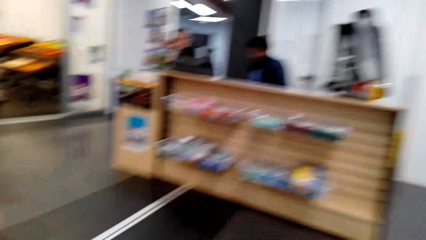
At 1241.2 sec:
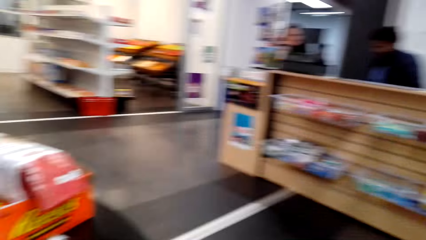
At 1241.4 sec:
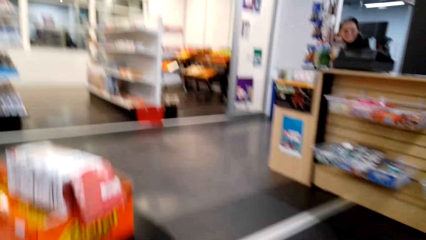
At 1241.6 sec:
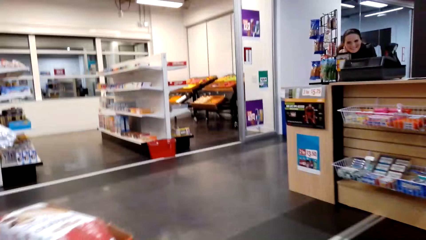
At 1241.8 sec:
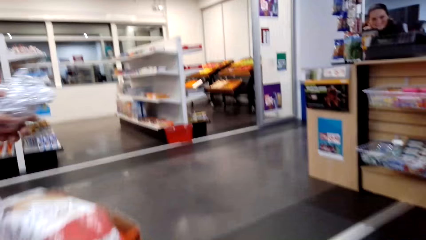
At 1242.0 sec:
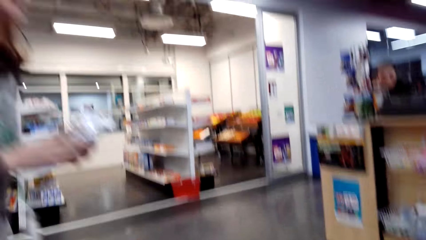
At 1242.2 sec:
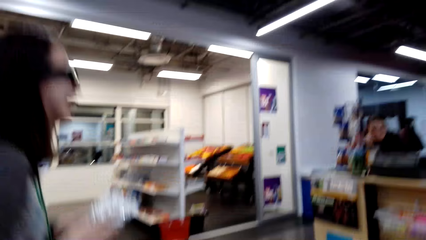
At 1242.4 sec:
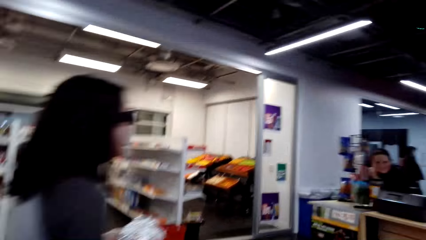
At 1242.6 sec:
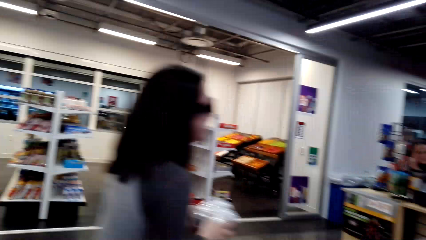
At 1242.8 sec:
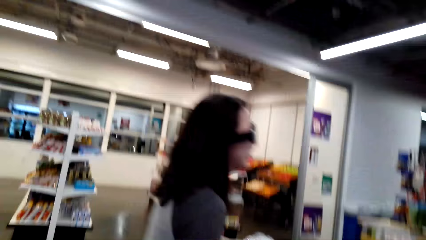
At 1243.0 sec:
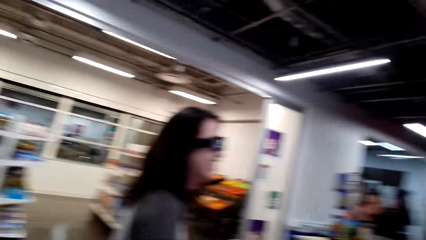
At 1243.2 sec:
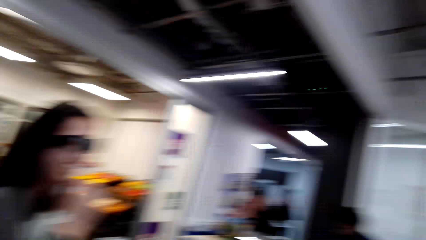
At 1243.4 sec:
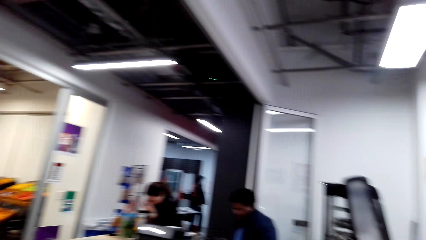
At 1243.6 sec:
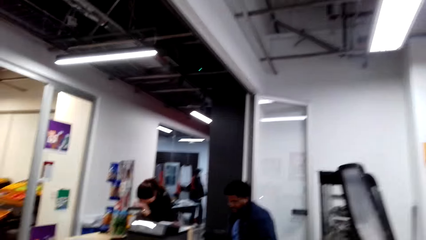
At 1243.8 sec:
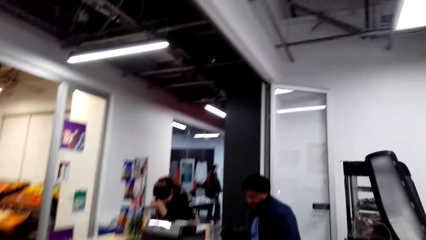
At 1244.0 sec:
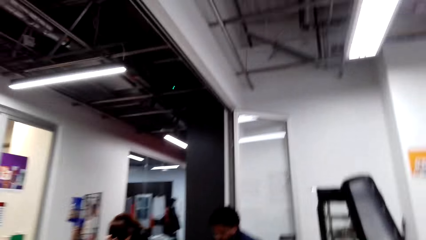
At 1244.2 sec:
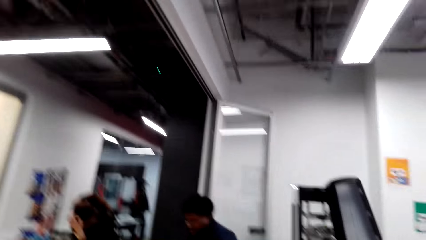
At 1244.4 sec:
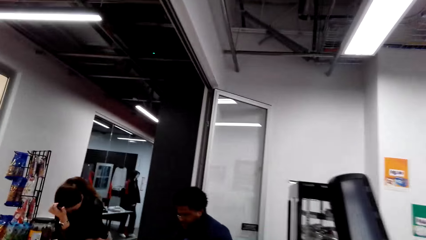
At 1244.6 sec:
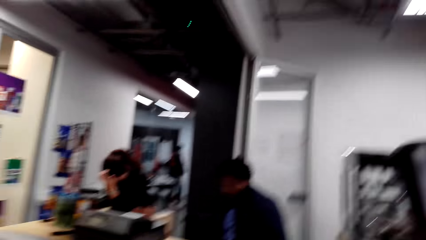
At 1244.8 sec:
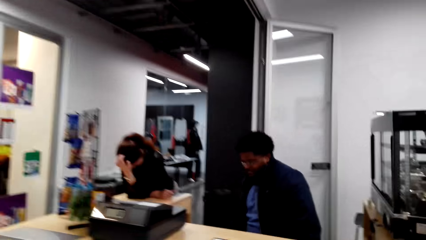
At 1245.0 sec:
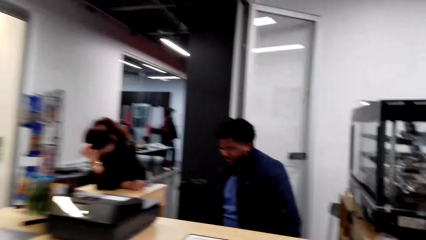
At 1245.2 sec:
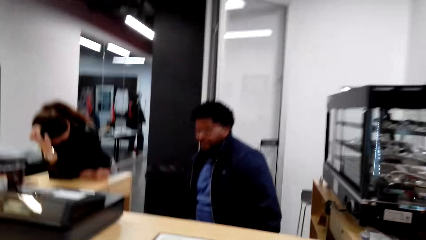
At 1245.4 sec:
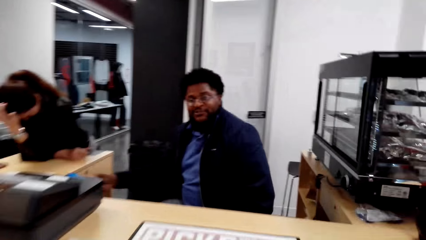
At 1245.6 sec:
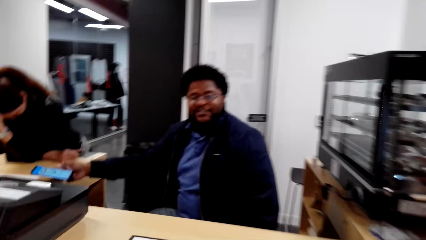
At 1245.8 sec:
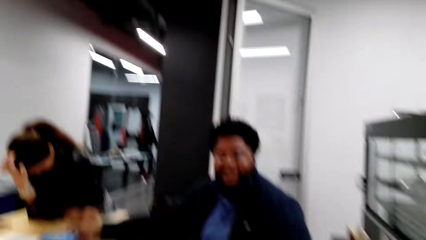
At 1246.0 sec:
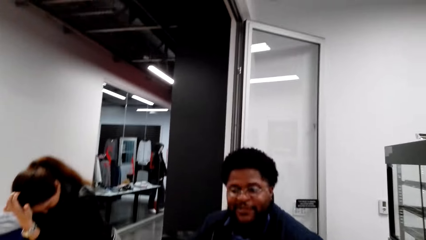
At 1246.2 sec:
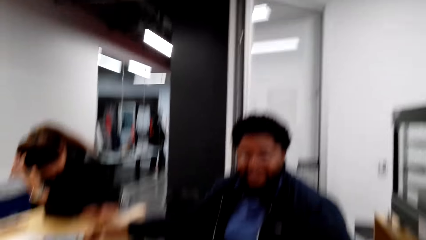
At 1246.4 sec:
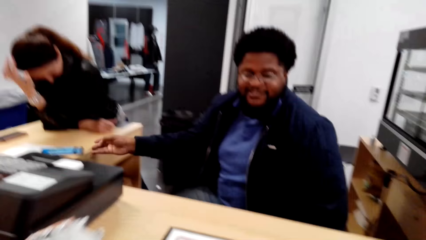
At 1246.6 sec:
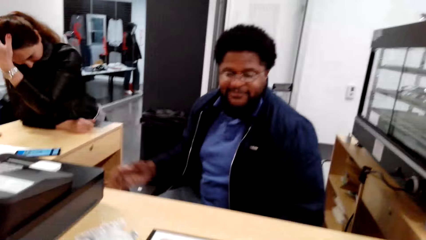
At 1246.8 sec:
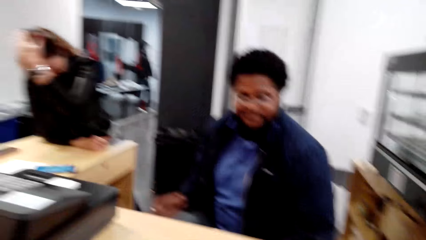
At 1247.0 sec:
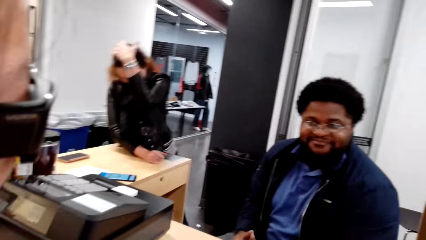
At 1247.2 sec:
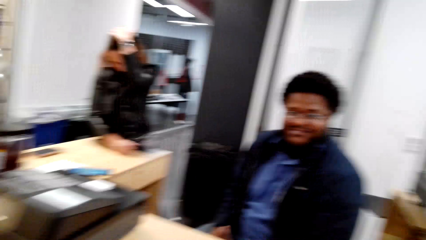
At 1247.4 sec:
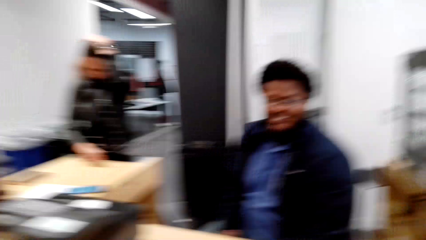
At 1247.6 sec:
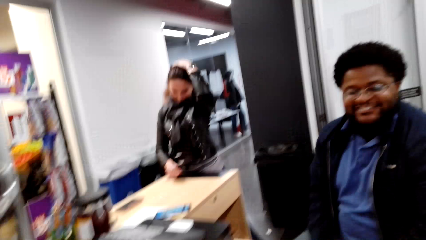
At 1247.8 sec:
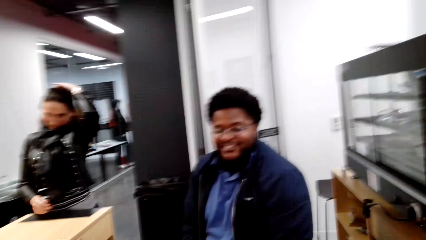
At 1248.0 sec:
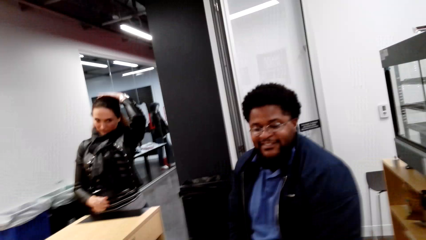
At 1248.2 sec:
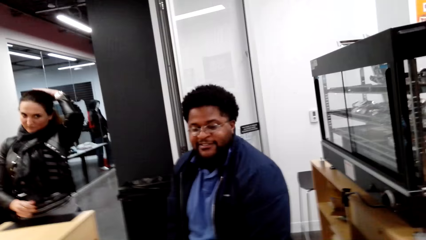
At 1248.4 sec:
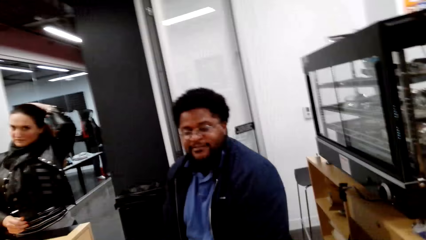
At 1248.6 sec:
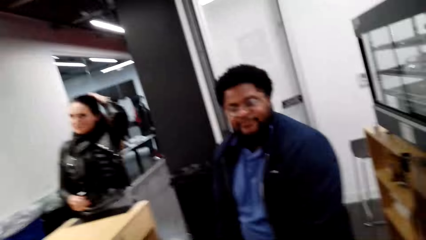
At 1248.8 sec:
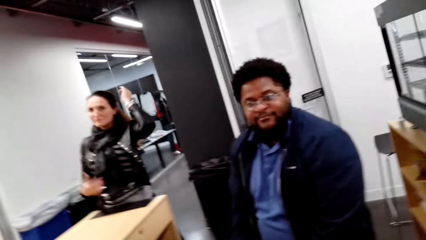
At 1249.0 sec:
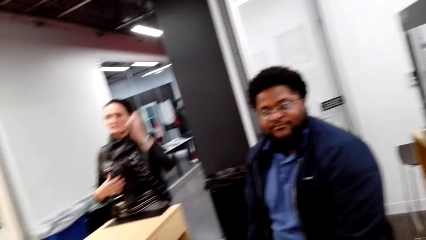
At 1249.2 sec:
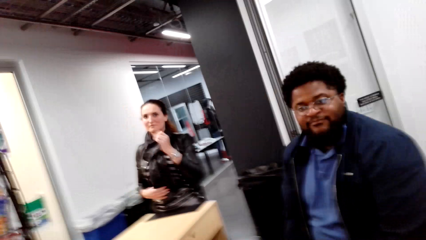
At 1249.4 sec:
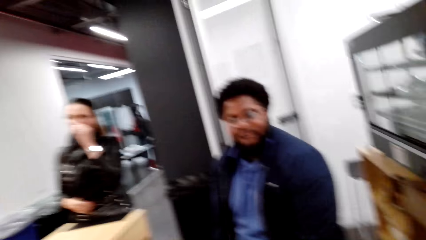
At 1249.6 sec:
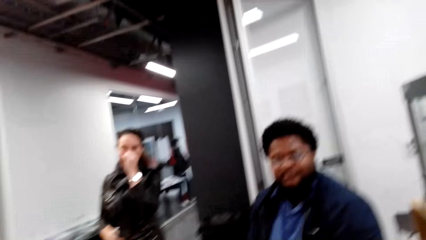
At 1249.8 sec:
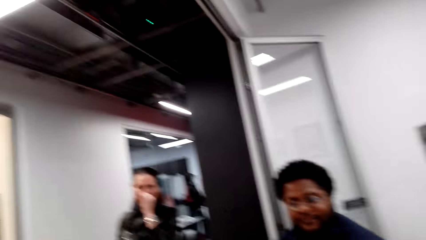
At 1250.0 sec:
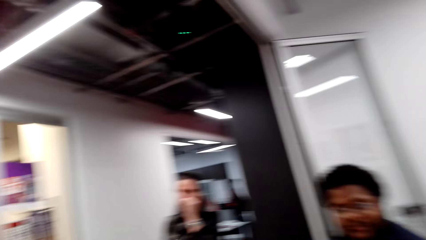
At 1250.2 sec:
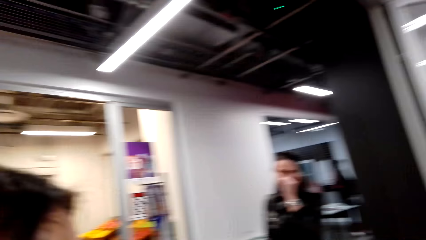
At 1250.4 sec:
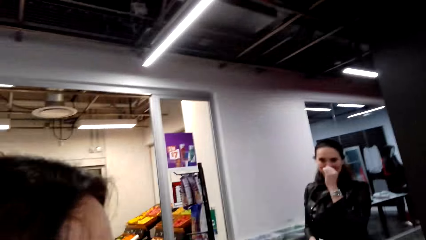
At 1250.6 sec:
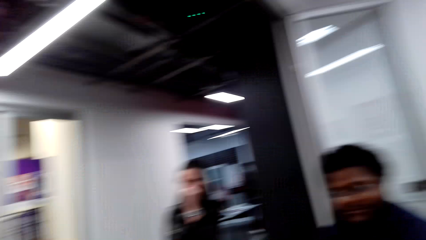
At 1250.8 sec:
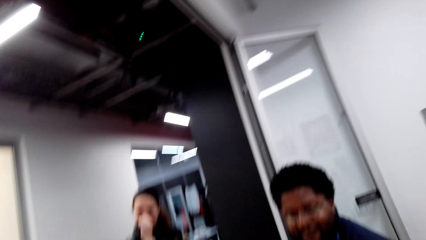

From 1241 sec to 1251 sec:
A person walks towards the supermarket counter. The camera wearer walks towards the supermarket counter.

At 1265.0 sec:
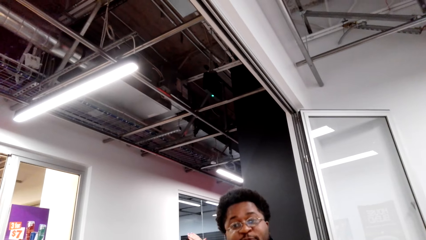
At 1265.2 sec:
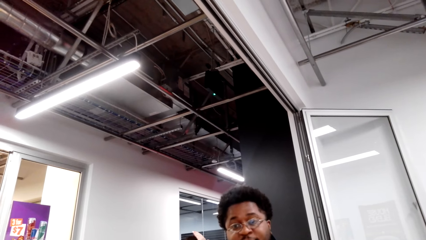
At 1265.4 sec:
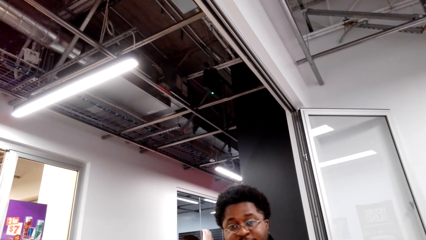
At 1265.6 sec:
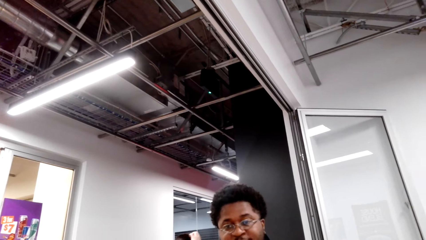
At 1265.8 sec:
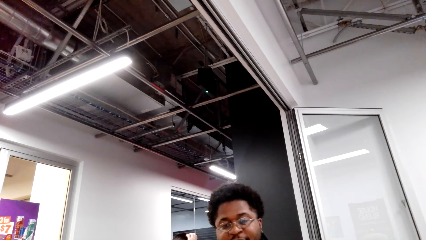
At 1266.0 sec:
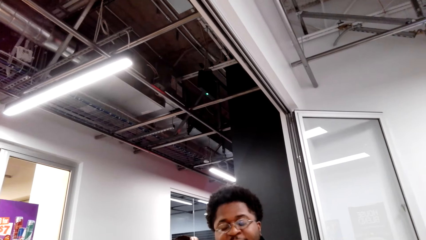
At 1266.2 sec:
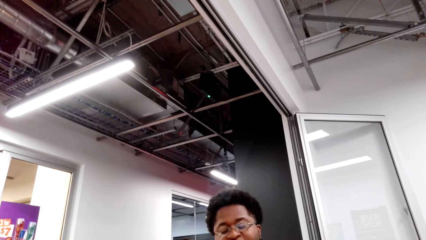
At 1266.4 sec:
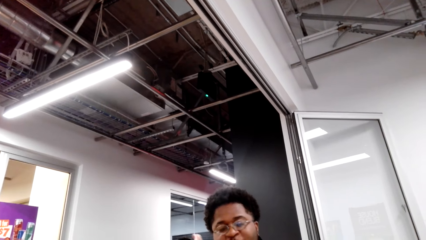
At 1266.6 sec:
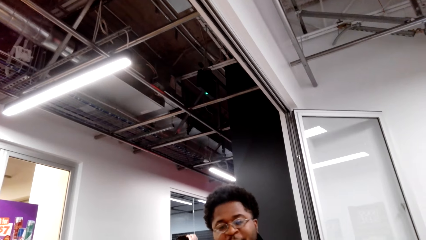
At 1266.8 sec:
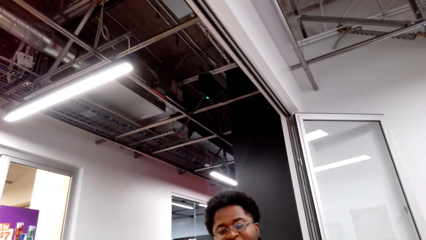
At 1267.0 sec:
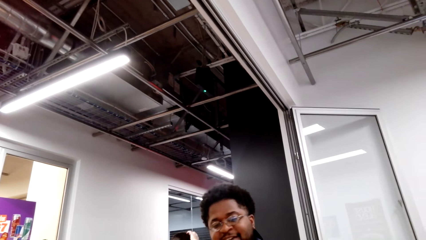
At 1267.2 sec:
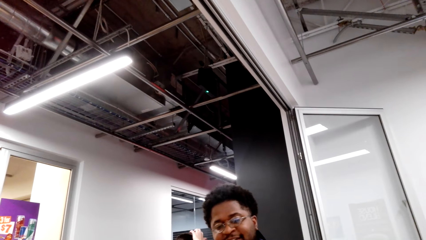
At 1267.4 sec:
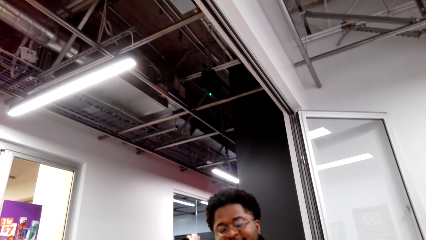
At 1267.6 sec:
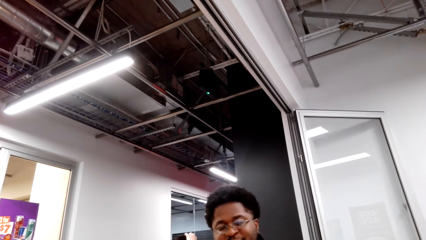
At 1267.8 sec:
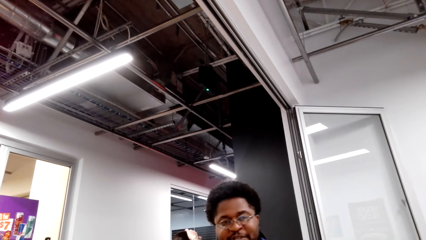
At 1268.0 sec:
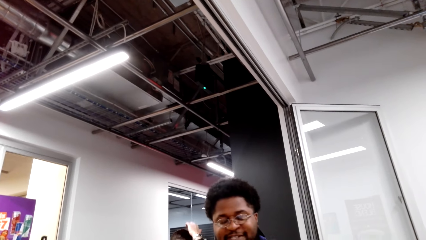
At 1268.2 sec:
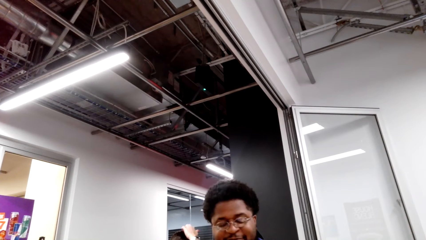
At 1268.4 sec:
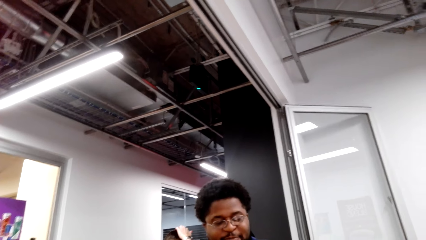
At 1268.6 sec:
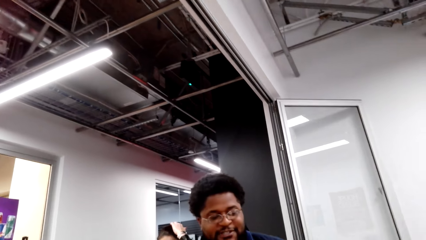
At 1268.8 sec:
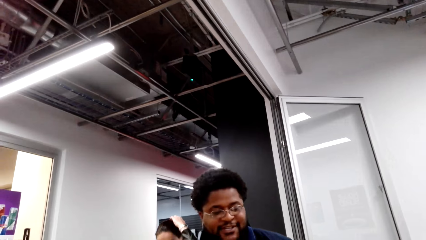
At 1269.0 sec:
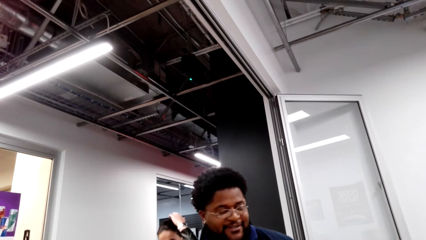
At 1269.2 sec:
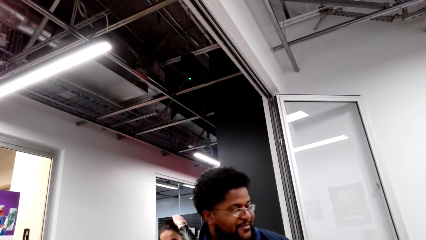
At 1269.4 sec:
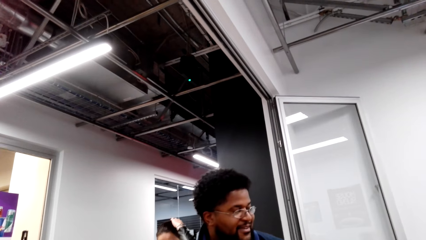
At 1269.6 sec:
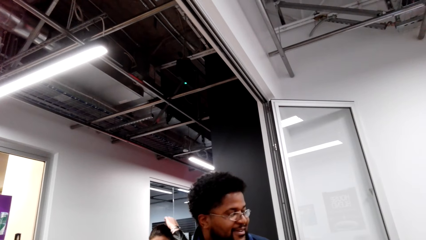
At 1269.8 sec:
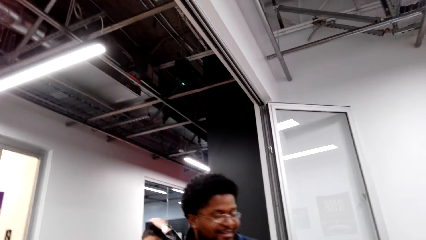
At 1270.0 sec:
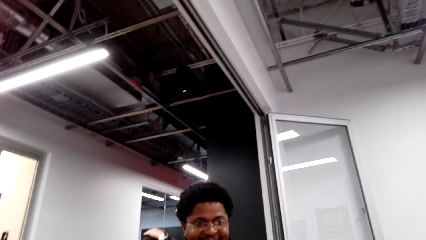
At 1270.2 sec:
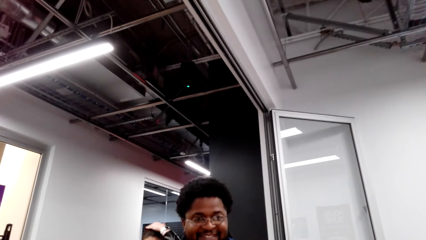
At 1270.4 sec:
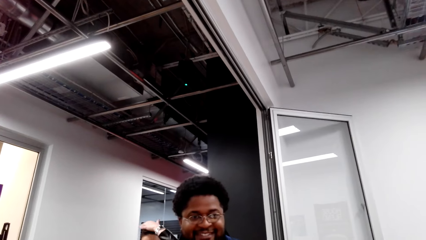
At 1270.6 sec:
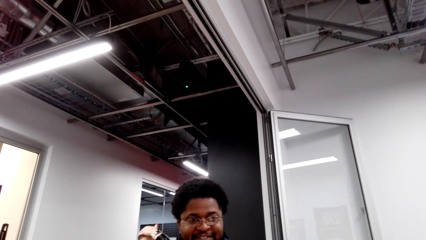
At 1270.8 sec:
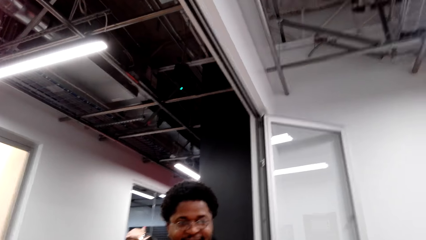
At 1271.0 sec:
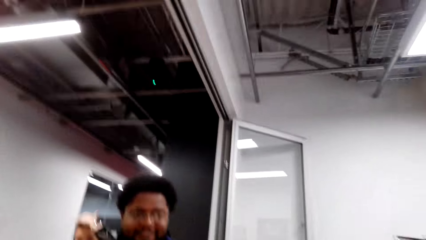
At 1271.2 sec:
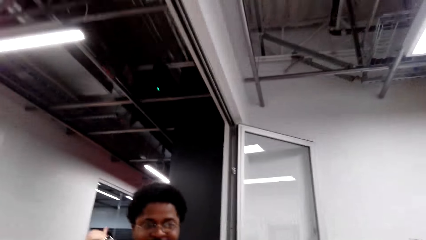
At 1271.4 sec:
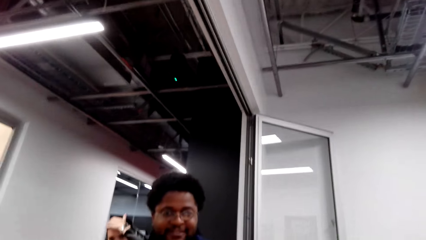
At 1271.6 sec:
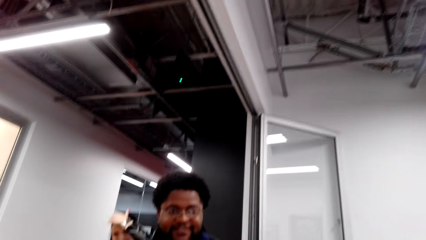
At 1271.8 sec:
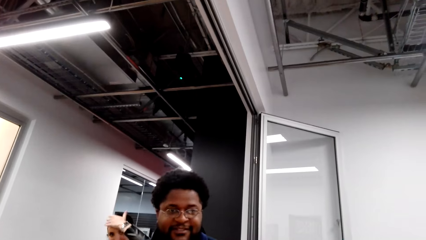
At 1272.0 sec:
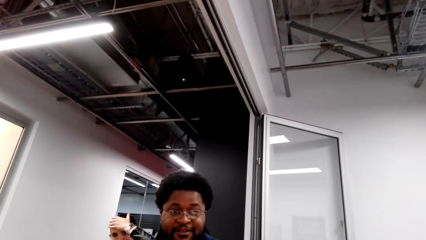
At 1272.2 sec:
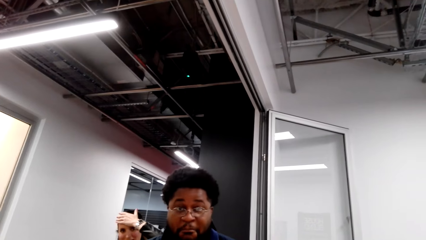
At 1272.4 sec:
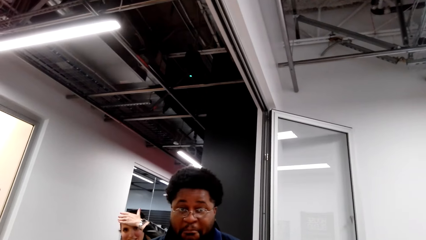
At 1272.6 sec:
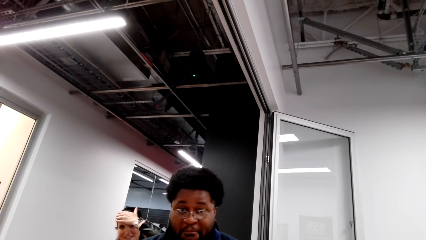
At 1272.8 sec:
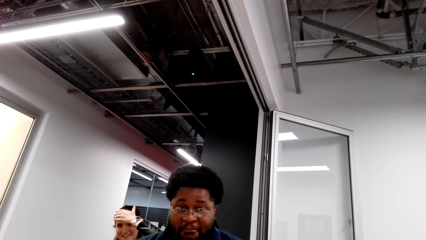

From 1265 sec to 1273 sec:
The camera wearer talks to the cashier.
